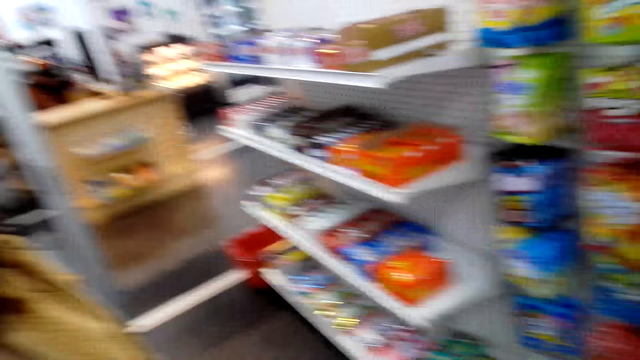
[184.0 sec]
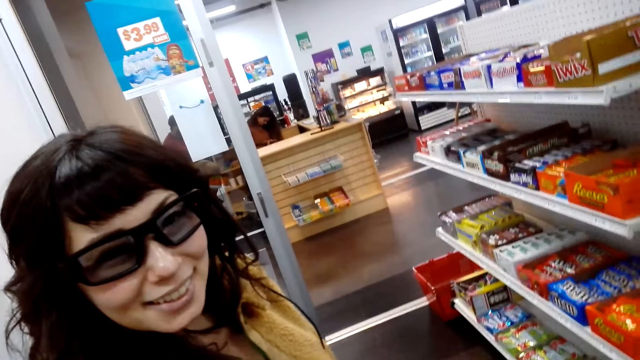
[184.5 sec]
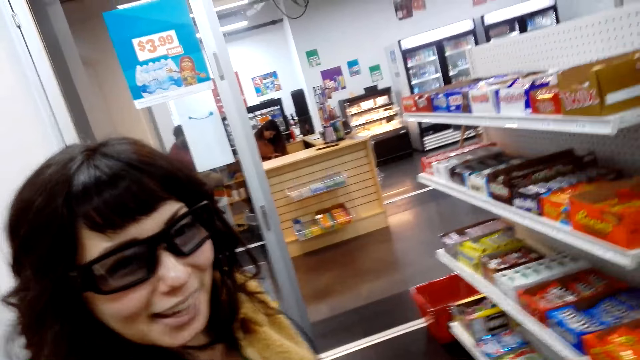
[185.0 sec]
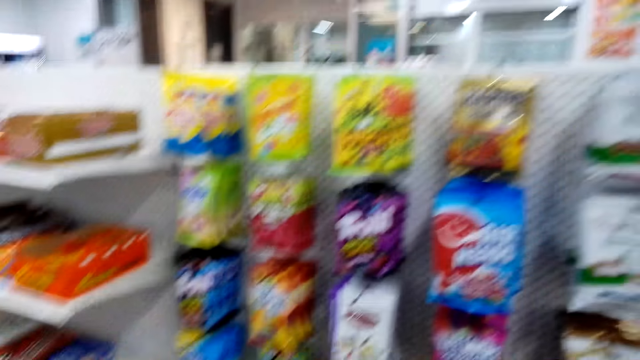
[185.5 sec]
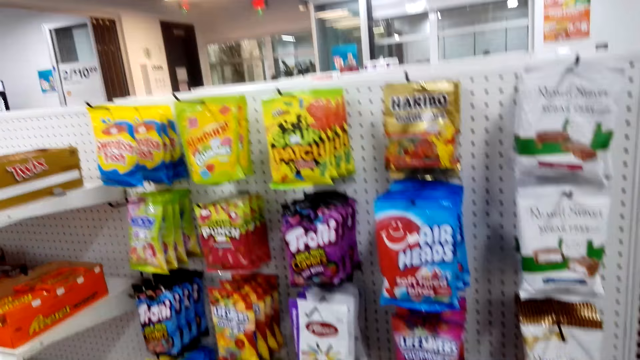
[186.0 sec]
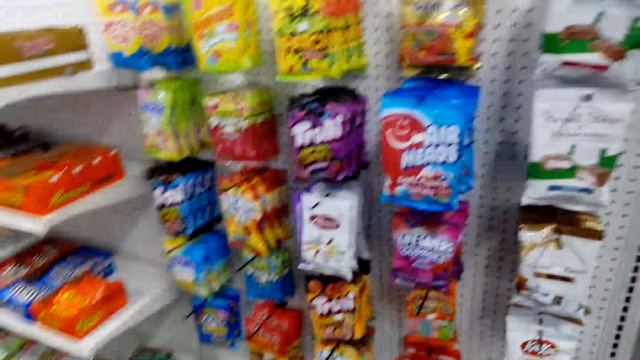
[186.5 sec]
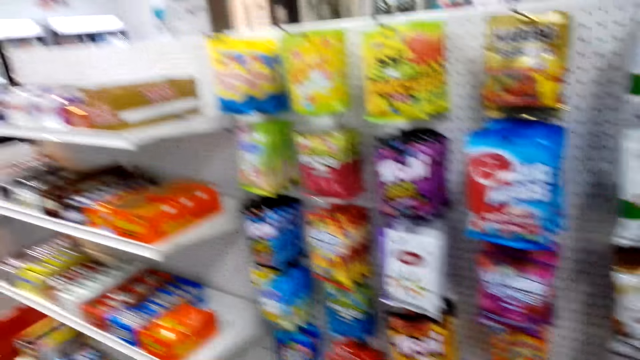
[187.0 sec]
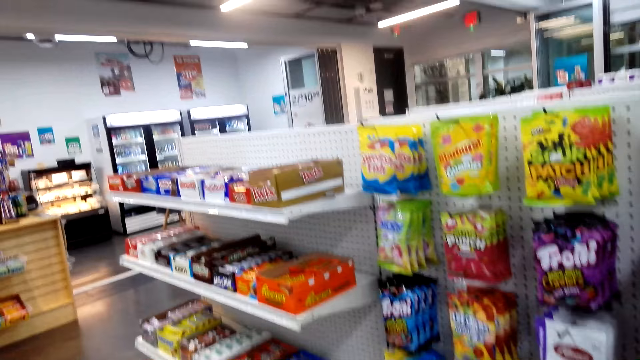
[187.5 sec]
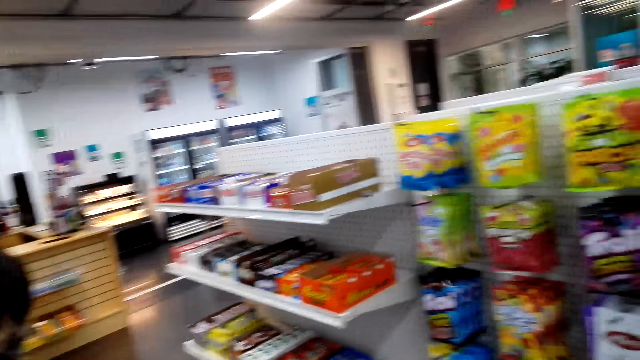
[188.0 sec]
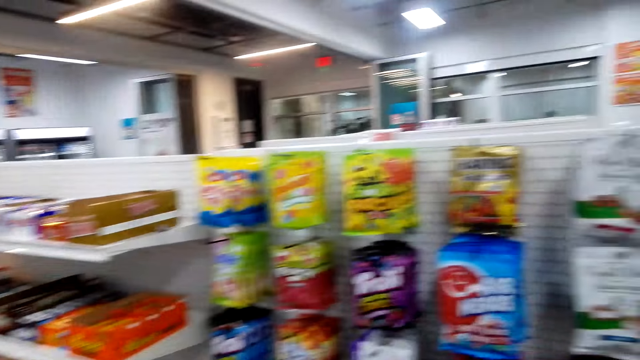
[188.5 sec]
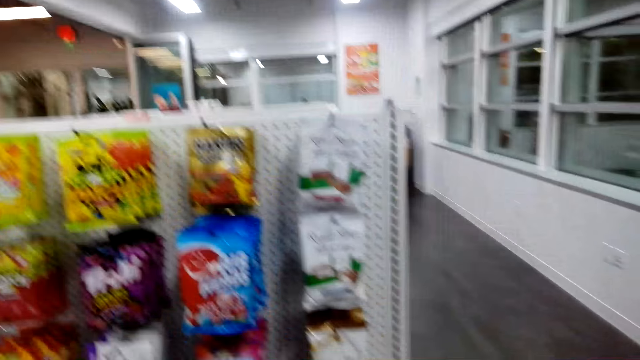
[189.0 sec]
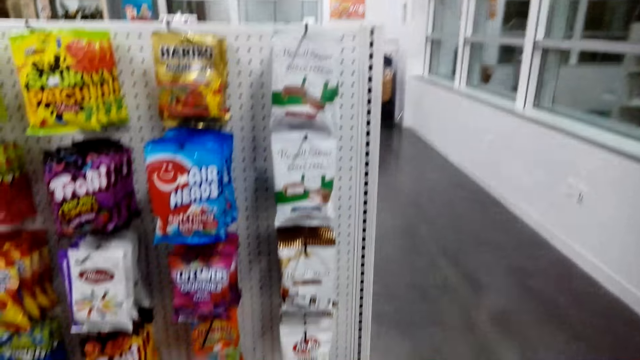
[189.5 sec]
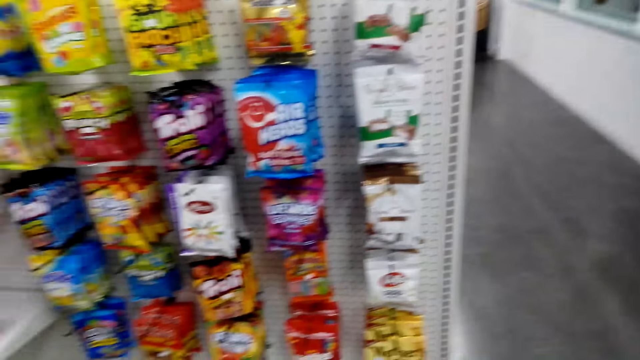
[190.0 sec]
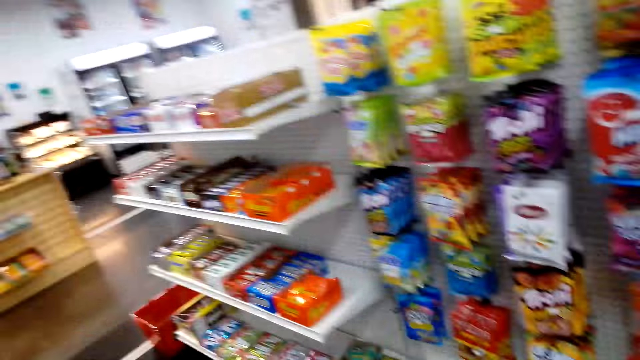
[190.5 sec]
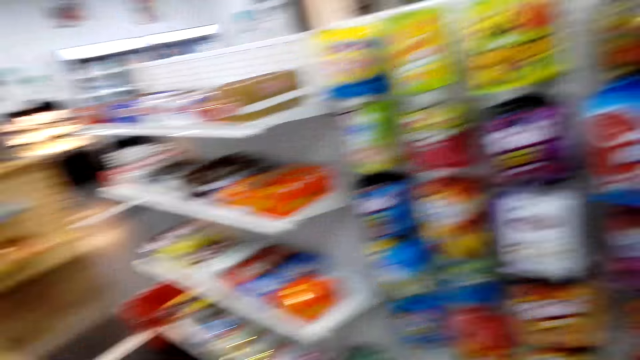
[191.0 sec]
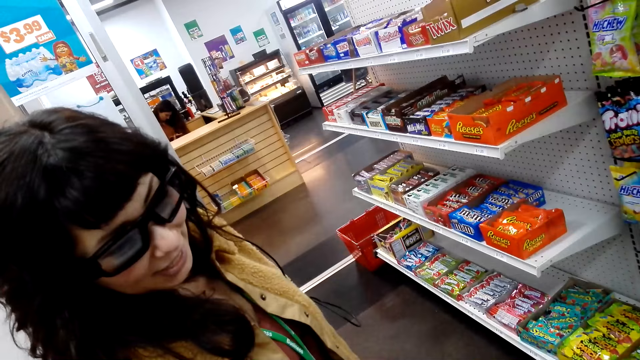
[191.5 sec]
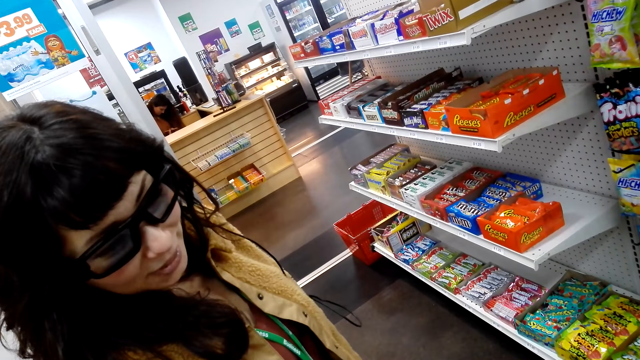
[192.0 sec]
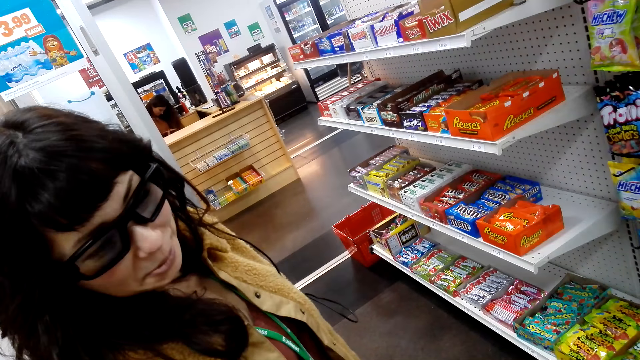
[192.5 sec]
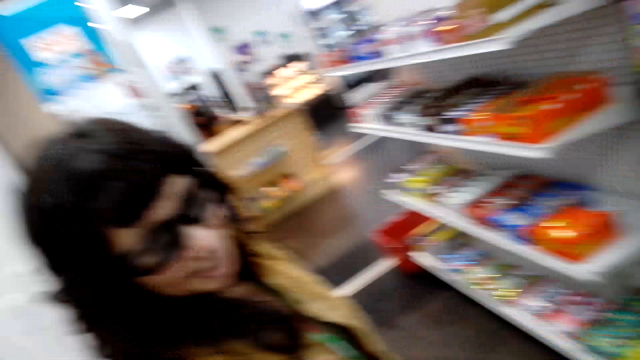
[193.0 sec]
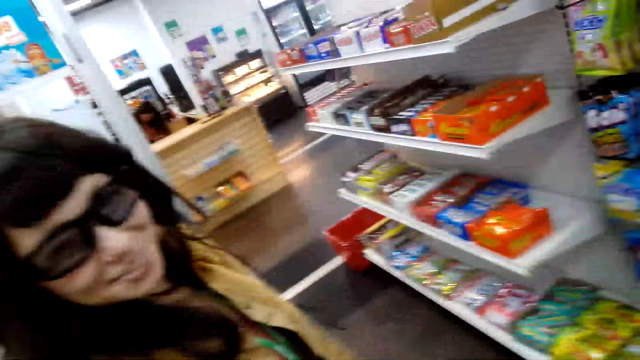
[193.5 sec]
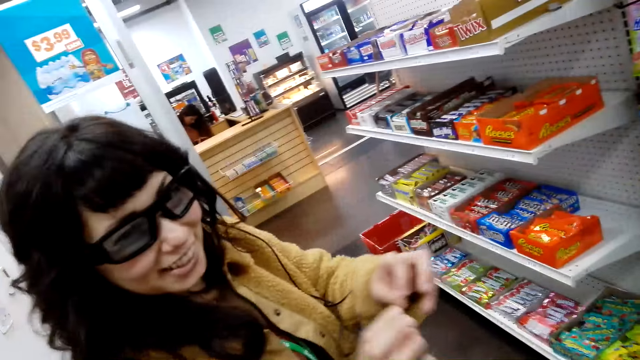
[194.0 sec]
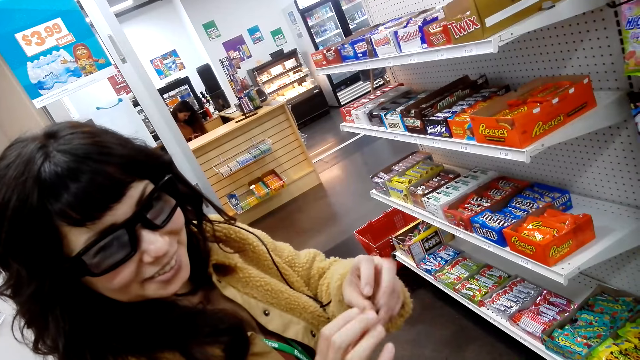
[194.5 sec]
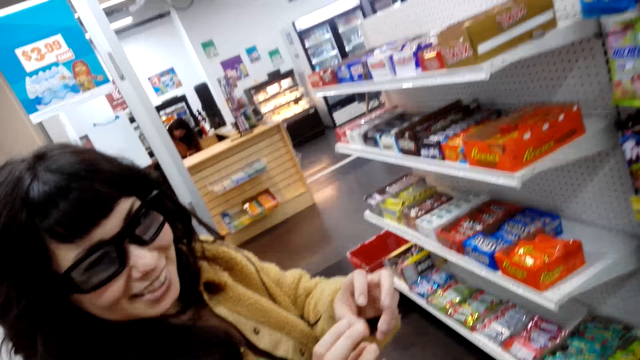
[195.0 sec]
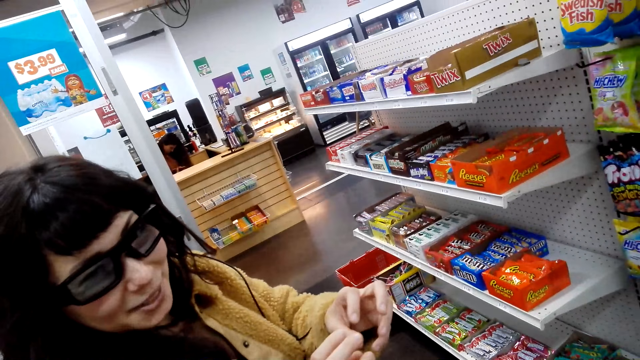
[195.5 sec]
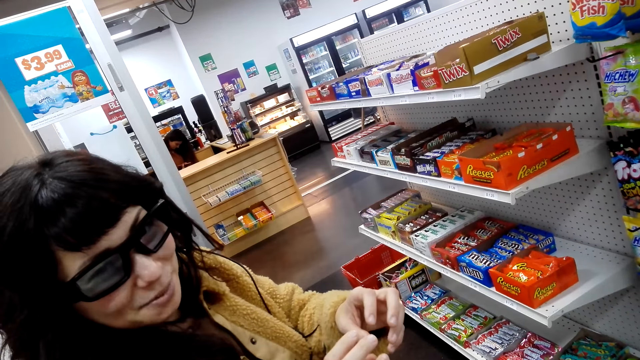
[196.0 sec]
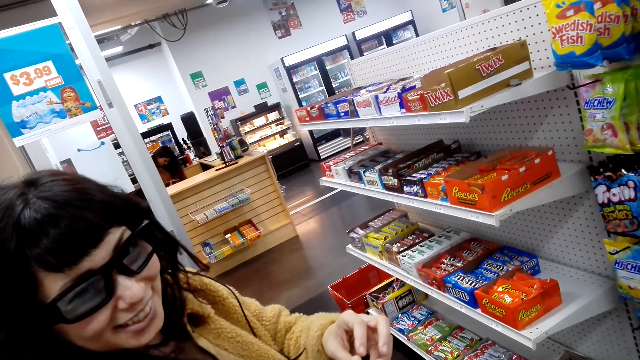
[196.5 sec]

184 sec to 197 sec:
The camera wearer talks to a lady.

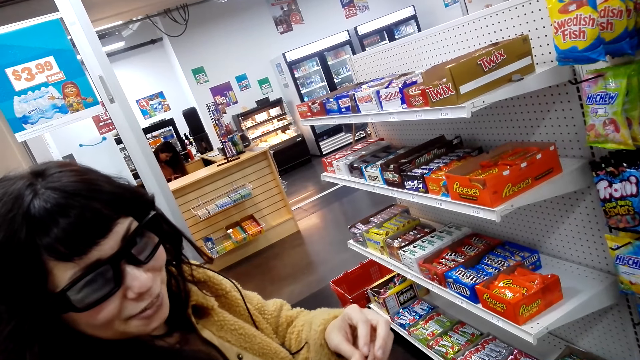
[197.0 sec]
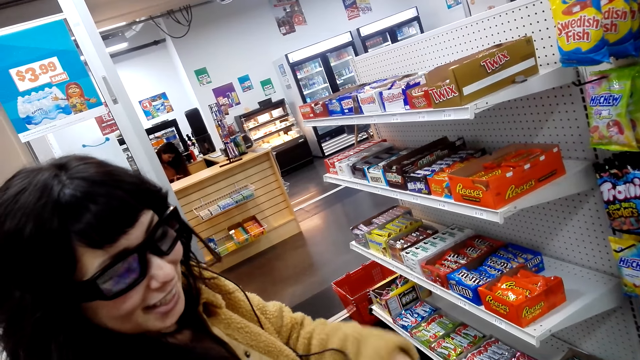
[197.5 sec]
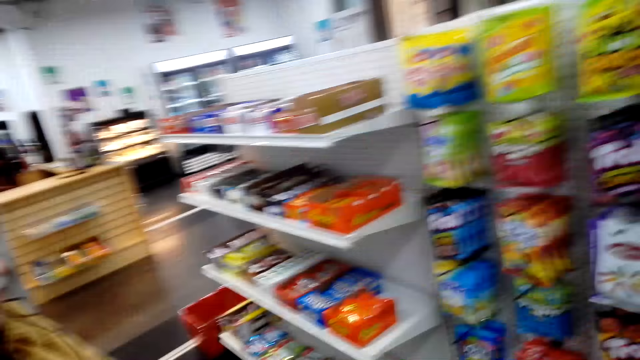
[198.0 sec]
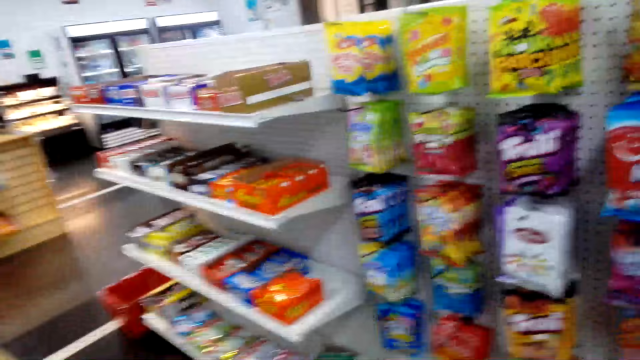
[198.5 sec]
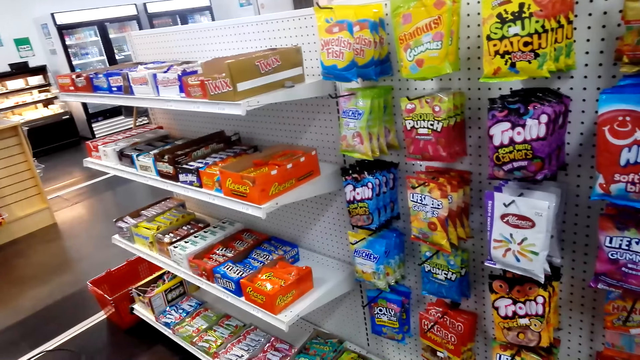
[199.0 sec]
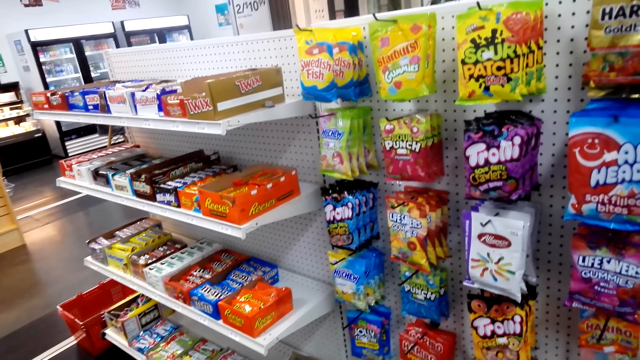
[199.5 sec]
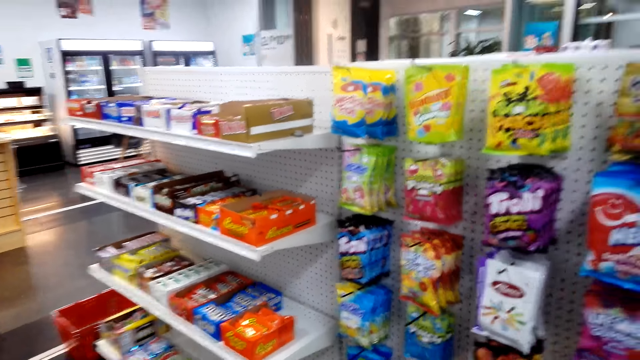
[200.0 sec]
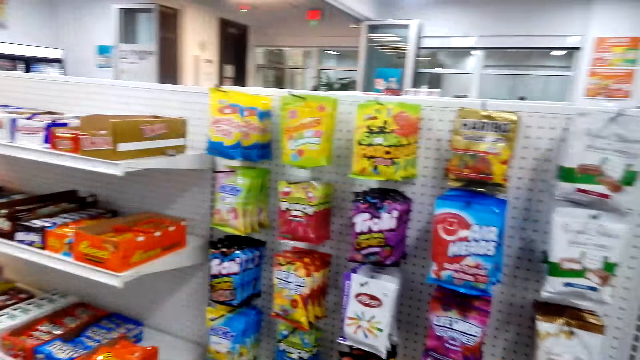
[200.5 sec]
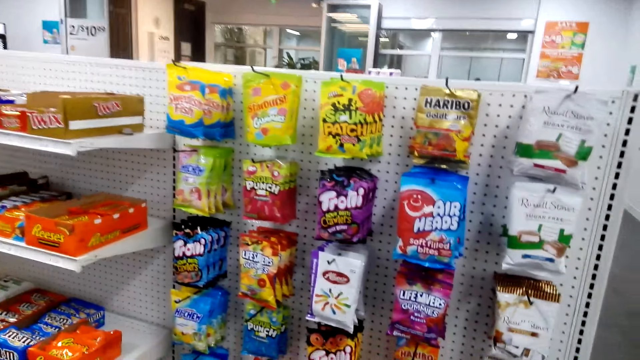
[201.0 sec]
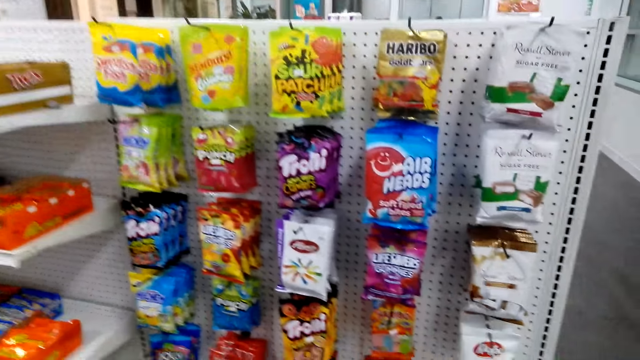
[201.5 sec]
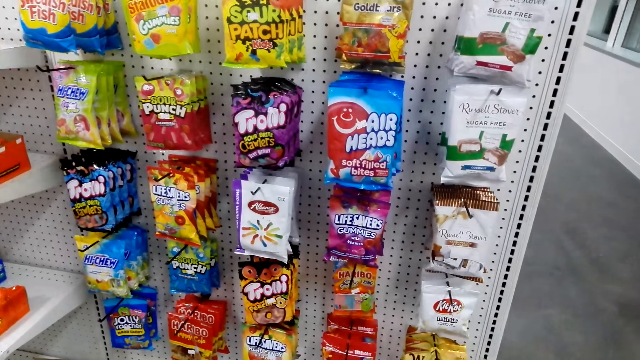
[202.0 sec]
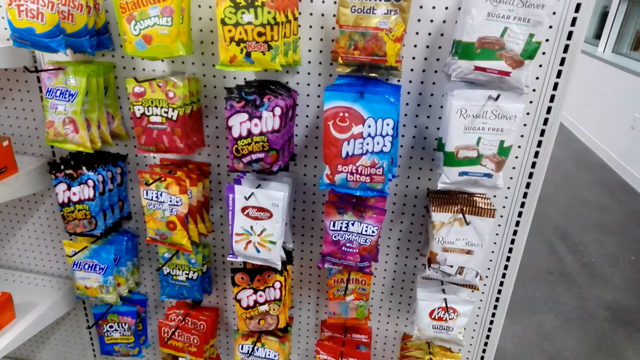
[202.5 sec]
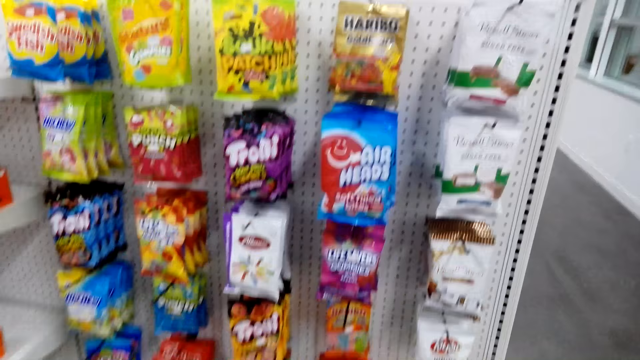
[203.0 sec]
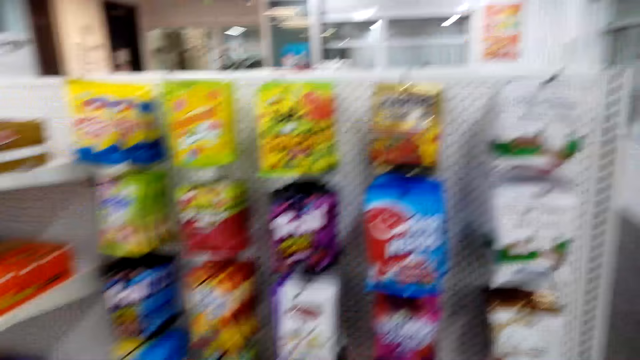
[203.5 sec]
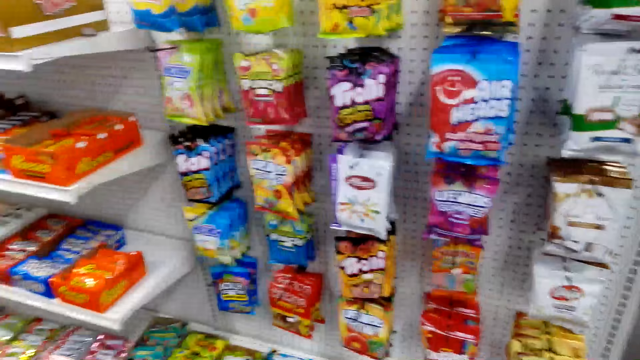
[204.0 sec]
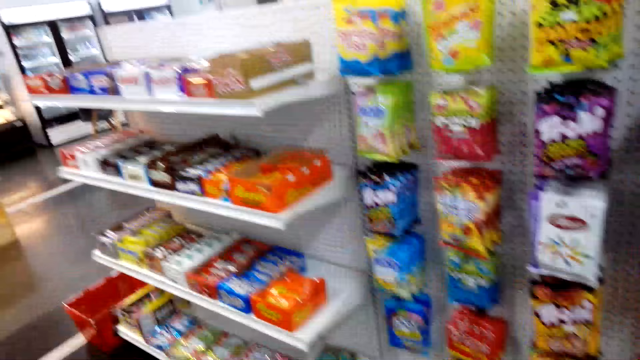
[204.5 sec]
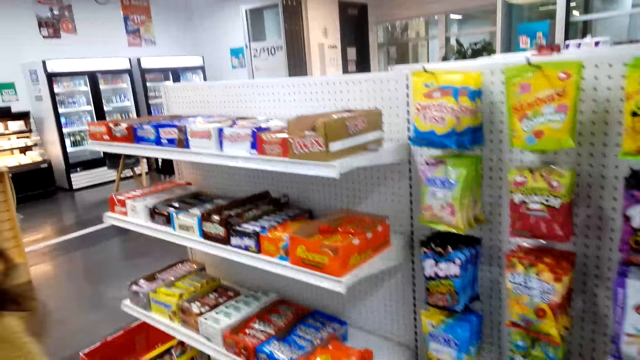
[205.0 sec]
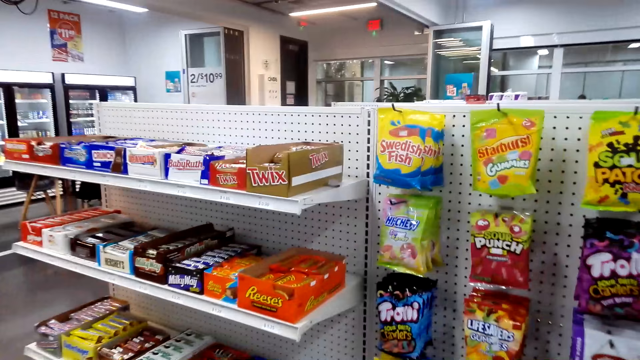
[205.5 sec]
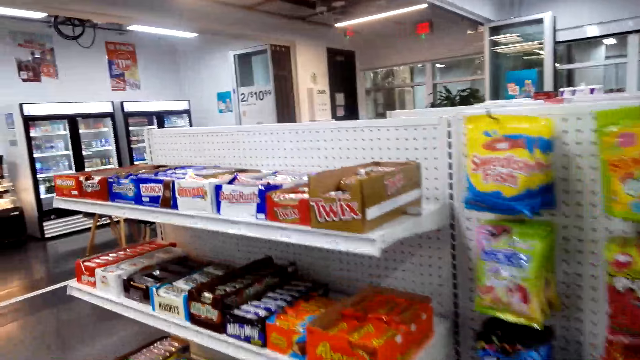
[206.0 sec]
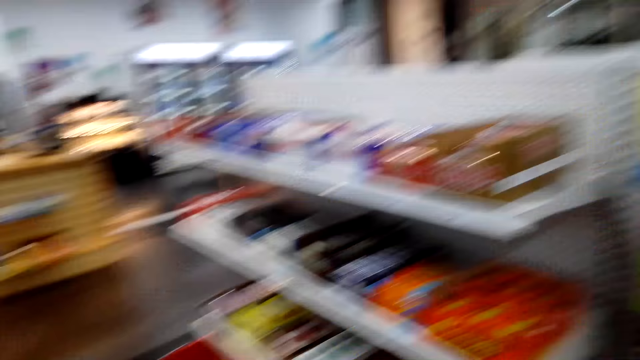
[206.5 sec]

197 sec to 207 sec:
The camera wearer looks around.
